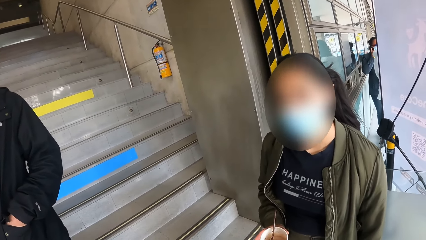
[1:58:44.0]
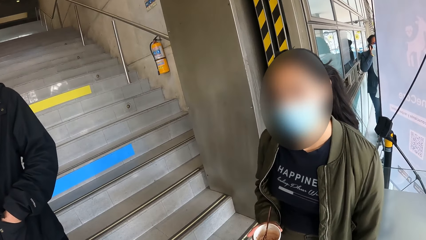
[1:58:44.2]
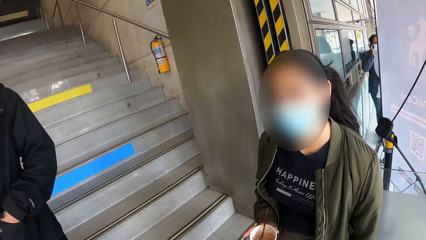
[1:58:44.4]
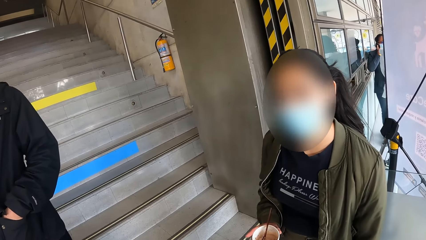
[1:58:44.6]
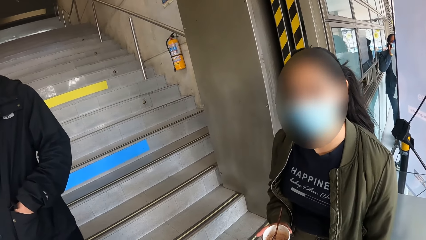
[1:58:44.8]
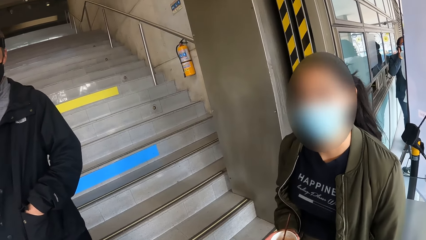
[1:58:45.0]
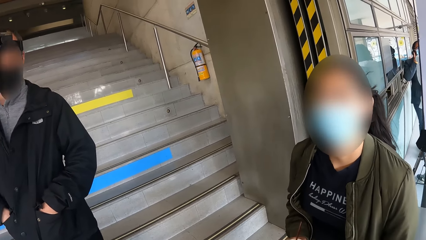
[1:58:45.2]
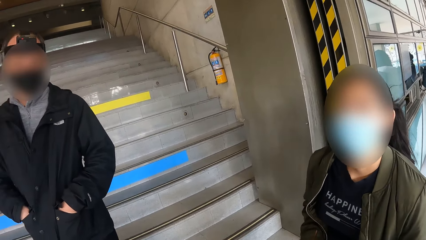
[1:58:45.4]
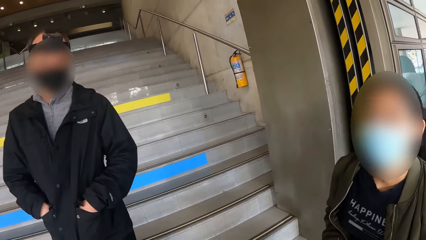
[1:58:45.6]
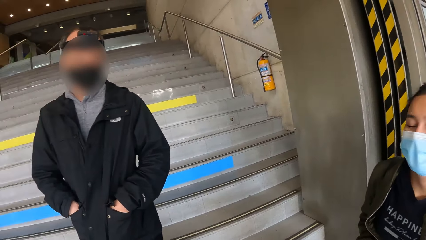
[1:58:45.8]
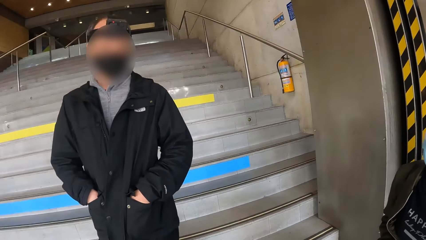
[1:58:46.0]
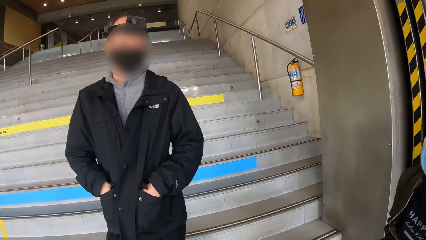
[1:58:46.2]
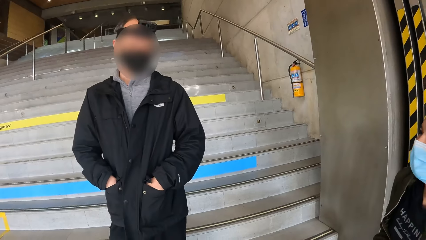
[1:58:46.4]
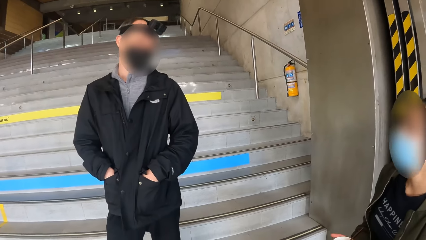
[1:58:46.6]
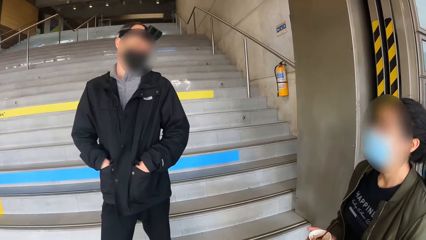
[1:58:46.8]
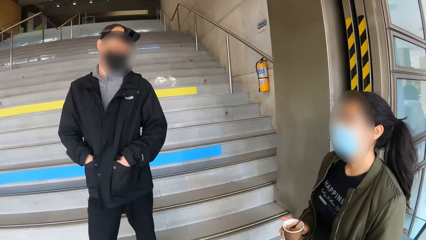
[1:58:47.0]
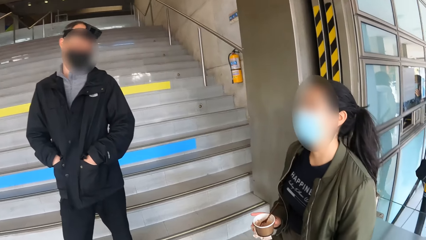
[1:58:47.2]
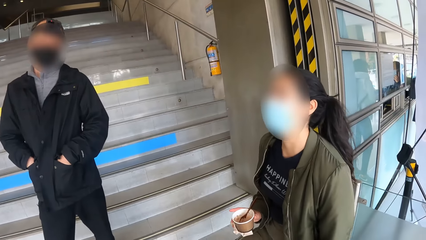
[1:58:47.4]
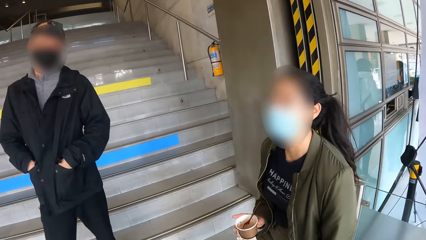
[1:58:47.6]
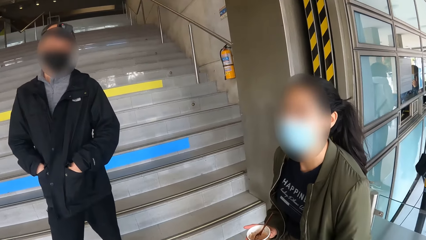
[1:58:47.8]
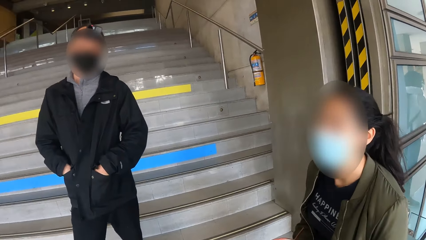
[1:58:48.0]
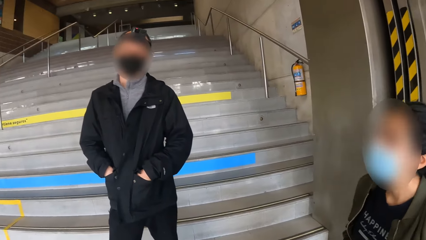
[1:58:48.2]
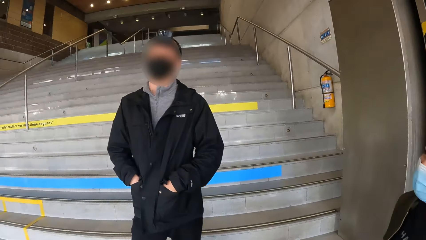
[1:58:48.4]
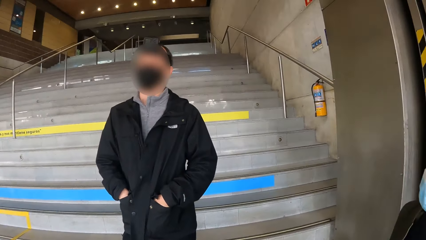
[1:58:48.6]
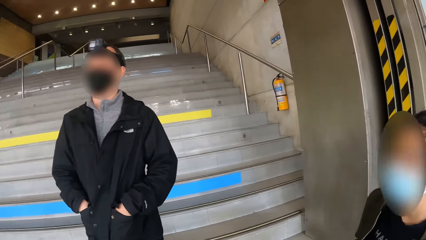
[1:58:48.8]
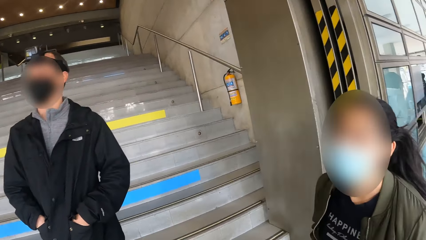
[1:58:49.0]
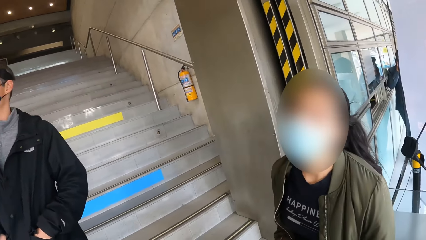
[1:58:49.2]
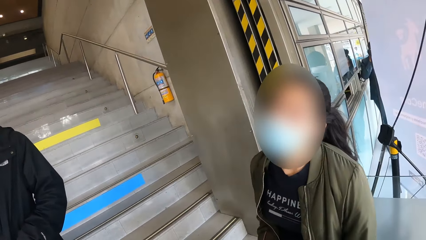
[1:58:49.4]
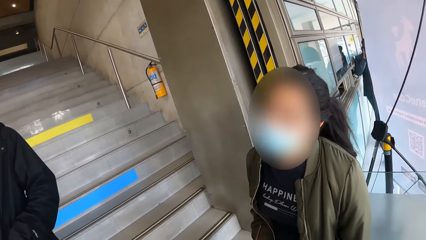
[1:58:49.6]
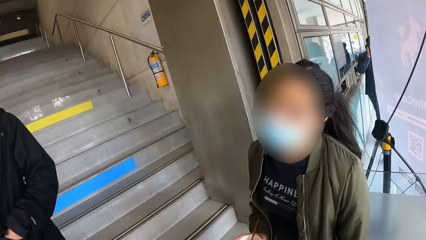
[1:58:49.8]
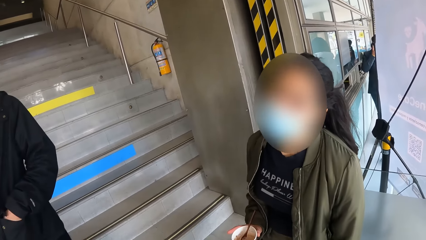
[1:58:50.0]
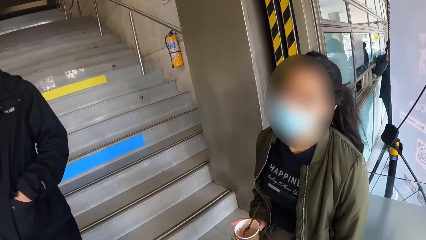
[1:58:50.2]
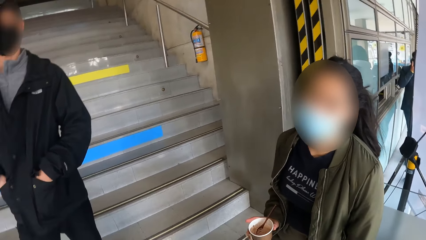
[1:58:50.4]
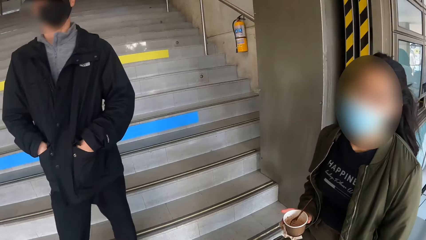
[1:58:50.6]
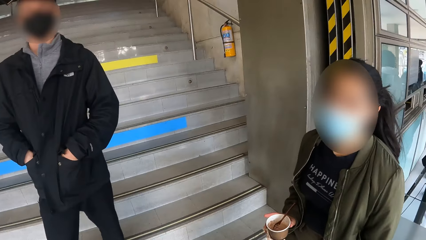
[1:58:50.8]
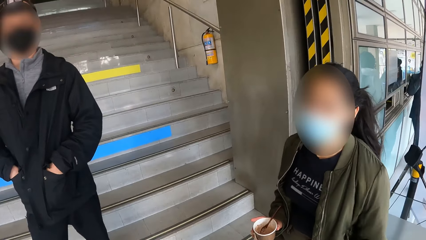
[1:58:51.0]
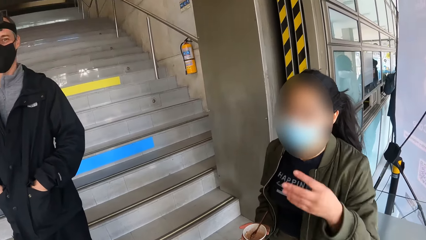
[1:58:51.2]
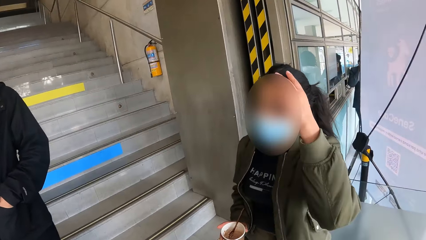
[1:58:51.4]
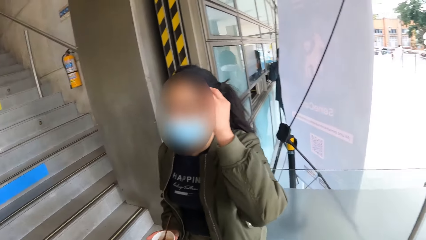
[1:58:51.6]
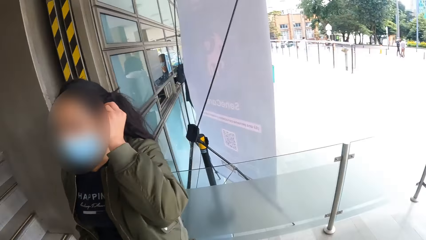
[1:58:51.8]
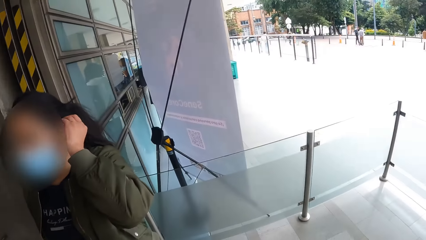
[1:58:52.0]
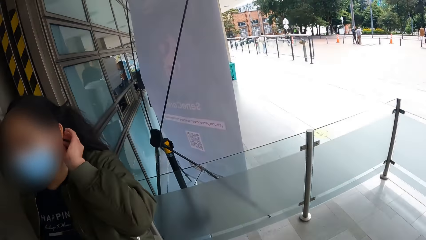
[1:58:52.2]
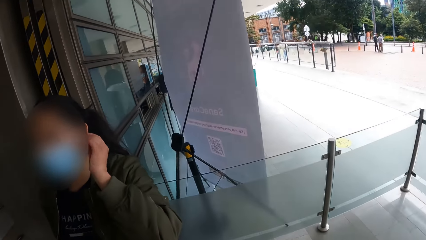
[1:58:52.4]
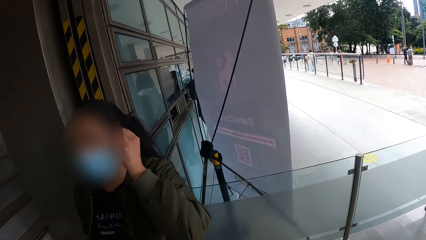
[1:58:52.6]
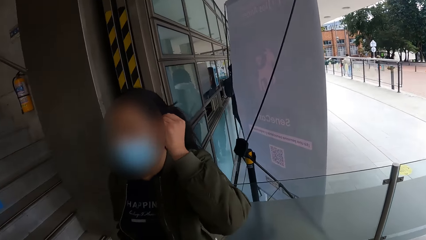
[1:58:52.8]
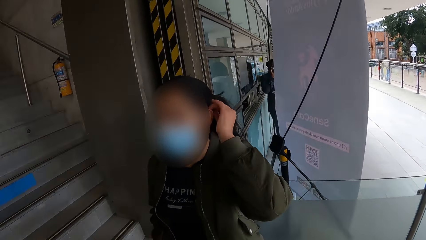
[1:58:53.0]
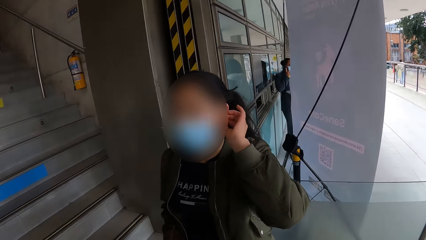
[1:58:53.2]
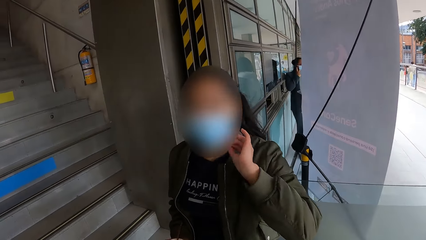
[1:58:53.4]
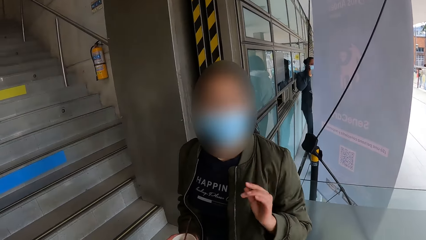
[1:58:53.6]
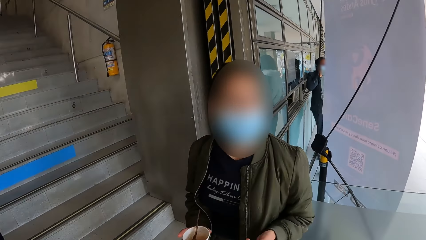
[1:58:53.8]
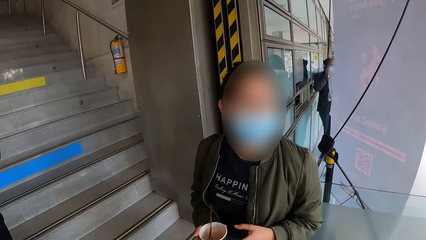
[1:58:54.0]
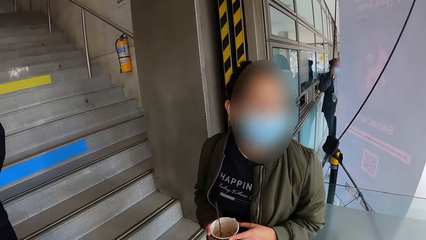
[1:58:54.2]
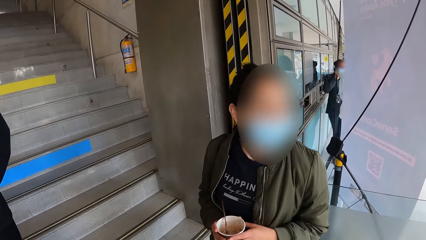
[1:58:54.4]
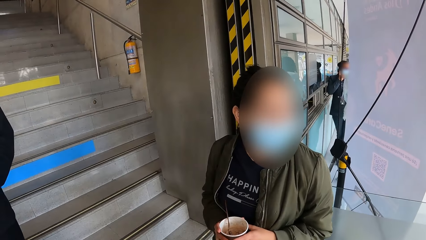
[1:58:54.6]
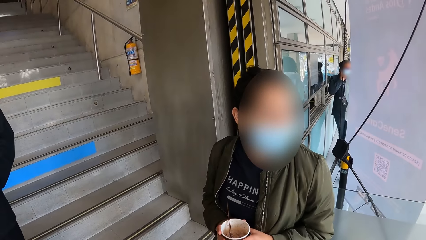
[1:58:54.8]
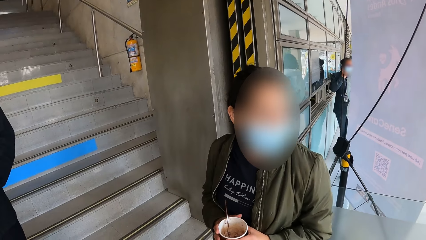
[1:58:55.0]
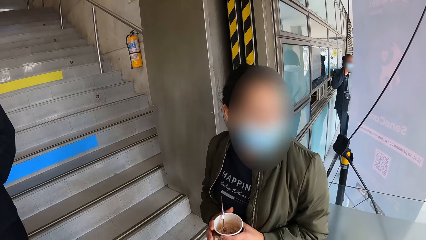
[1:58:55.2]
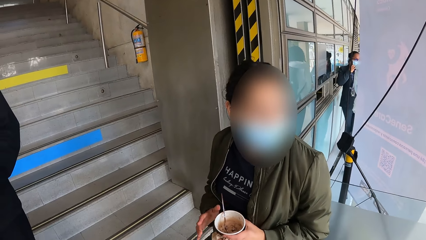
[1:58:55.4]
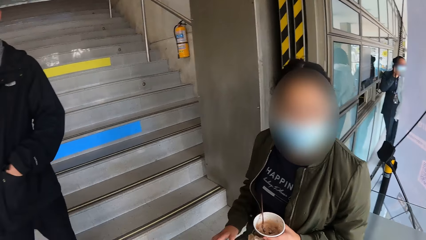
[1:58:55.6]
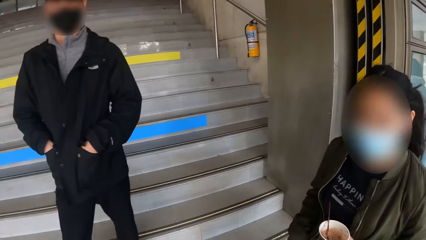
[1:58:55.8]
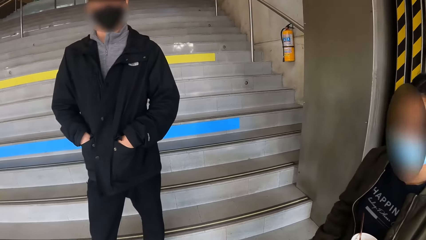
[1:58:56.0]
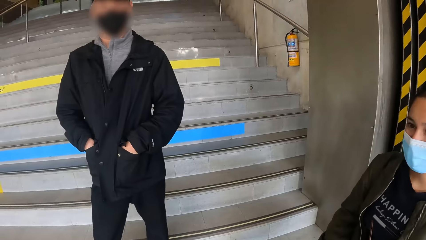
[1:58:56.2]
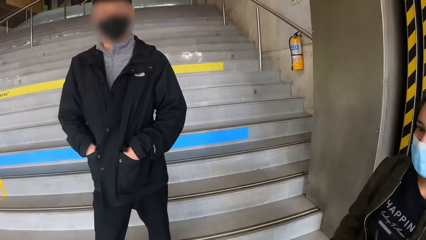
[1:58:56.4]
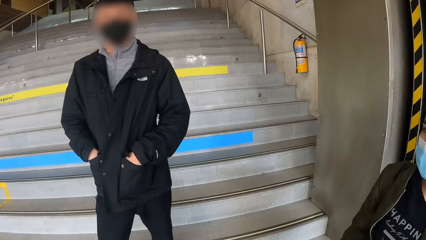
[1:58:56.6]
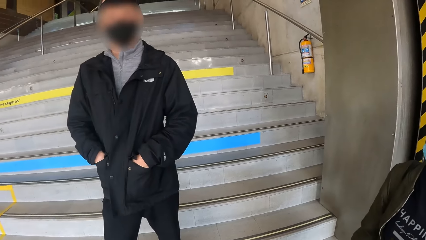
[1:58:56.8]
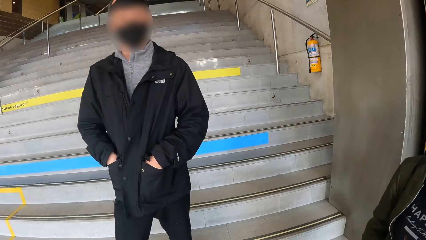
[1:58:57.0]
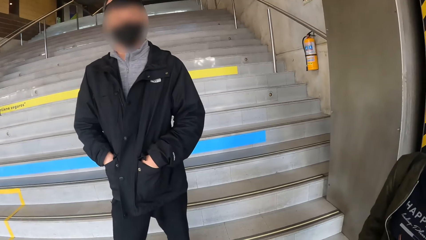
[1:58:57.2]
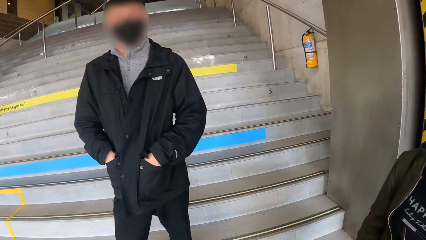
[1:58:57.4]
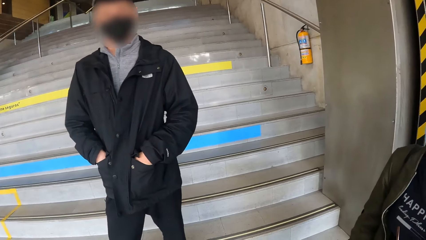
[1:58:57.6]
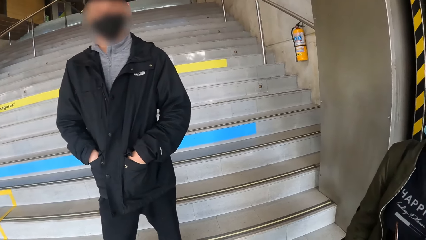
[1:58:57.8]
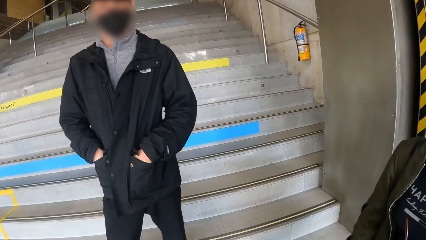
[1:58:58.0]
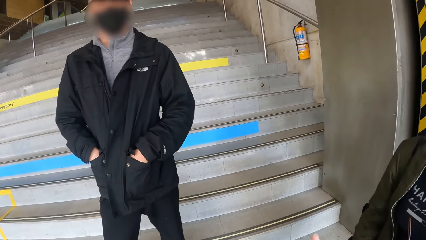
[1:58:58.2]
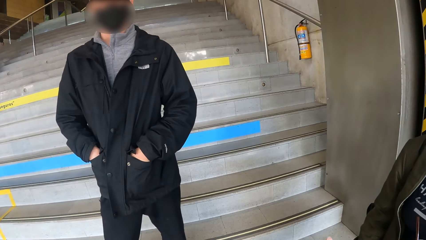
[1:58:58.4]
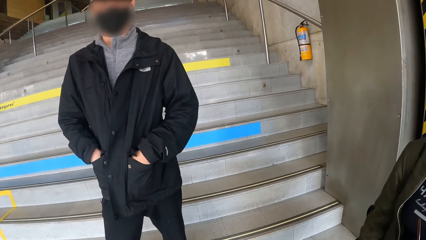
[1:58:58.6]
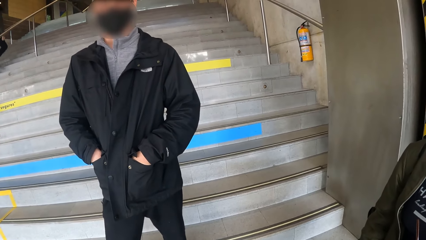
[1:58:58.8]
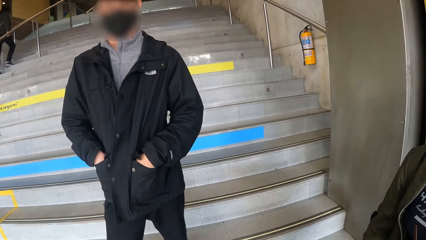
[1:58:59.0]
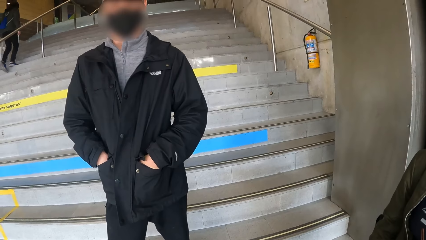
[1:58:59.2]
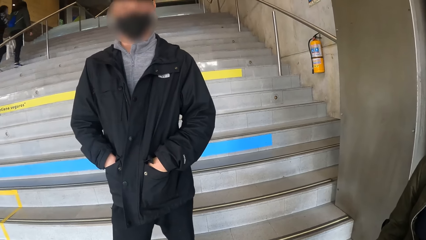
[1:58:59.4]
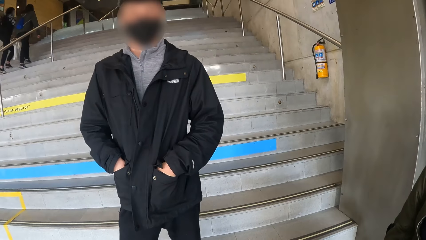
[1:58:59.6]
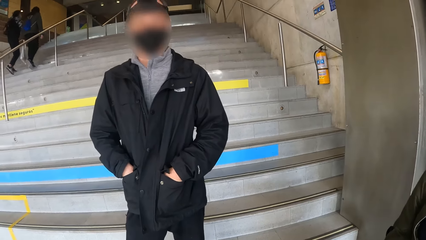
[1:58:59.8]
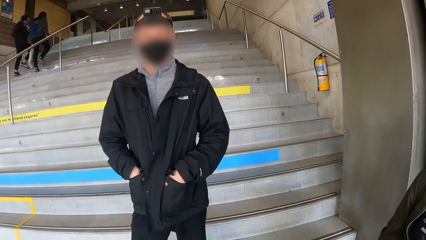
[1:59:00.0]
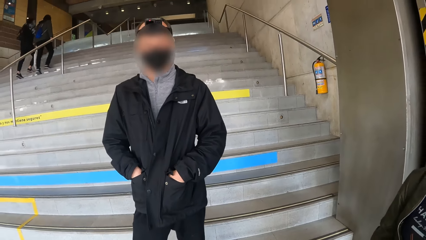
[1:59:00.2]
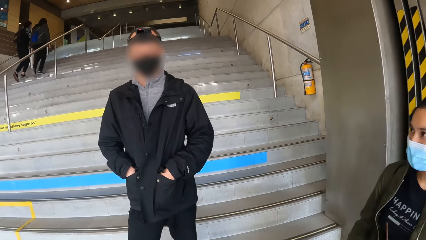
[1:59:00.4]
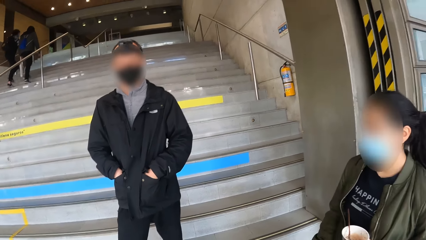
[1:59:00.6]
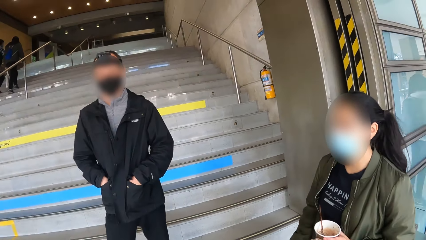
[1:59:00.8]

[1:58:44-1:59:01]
The camera wearer interacts with the man. The man converses with the camera wearer and the girl. The camera wearer interacts with the girl. They interact with the man. They interact with the girl. The girl tucks her hair behind her ear with her right hand. The girl holds the cup of ice-cream with both hands. The girl holds the cup of ice-cream with her left hand. The camera wearer interacts with the man.
